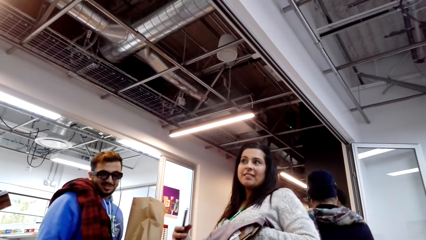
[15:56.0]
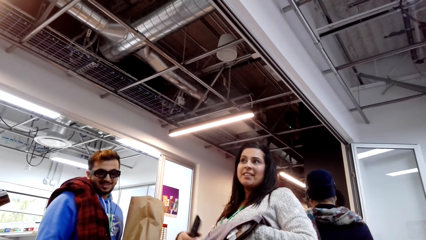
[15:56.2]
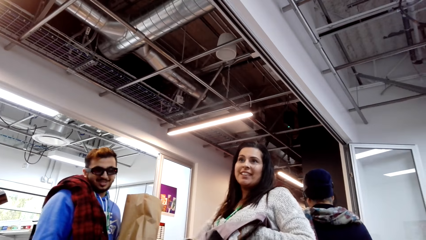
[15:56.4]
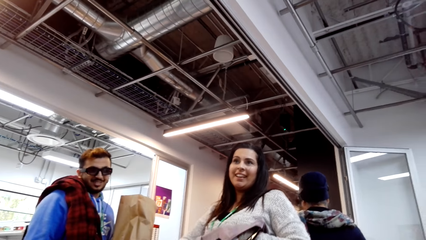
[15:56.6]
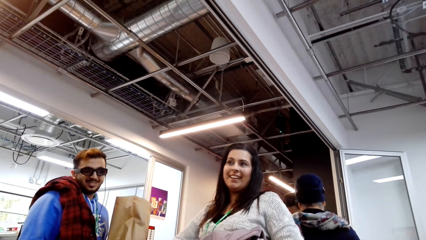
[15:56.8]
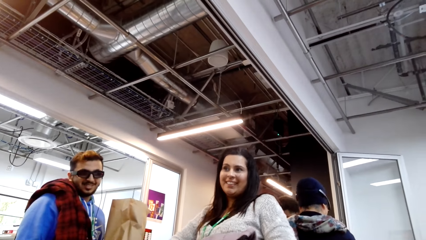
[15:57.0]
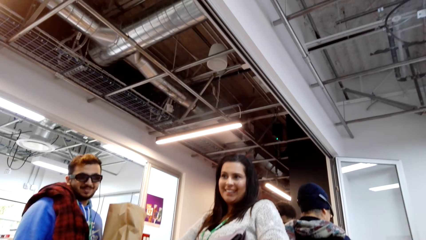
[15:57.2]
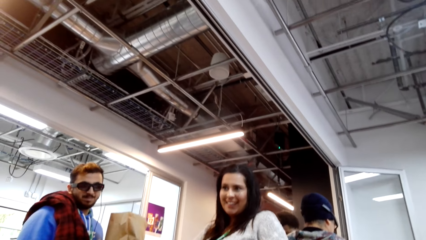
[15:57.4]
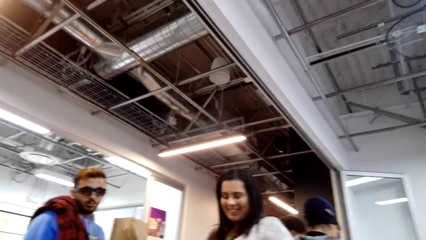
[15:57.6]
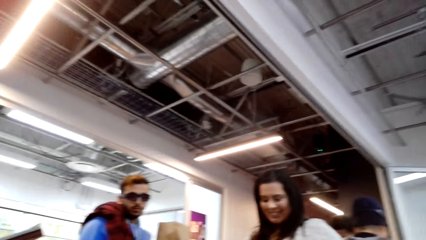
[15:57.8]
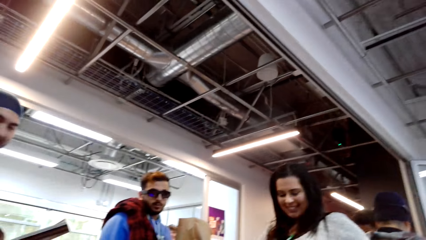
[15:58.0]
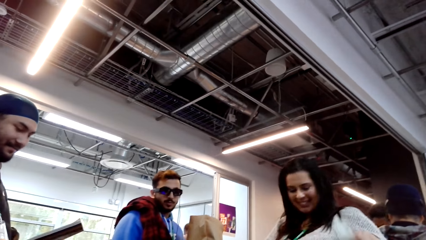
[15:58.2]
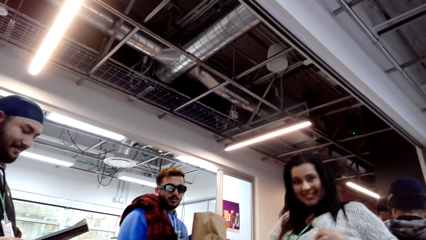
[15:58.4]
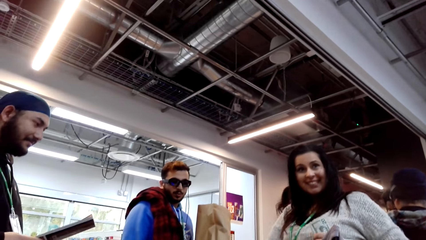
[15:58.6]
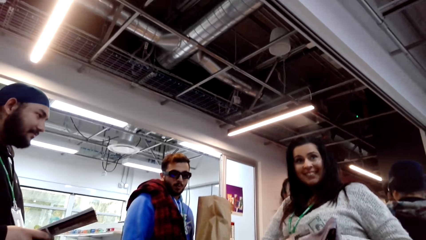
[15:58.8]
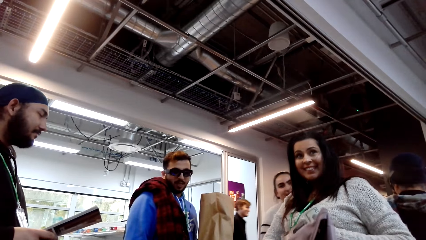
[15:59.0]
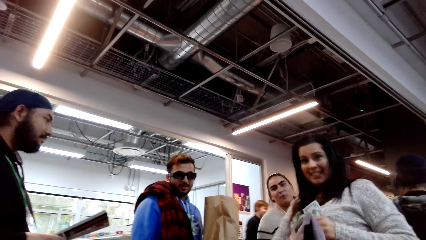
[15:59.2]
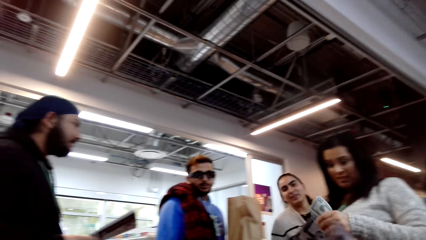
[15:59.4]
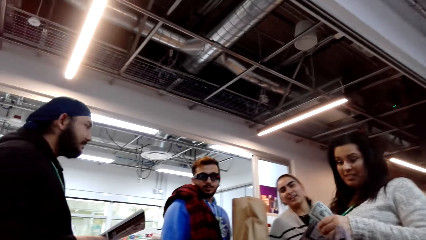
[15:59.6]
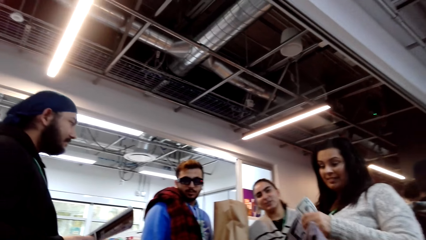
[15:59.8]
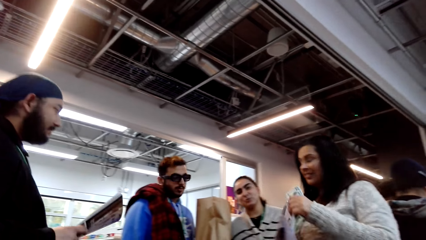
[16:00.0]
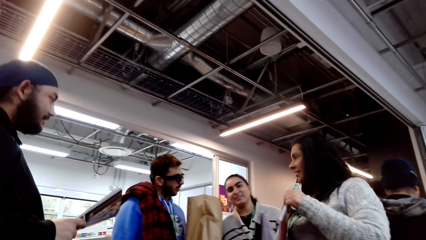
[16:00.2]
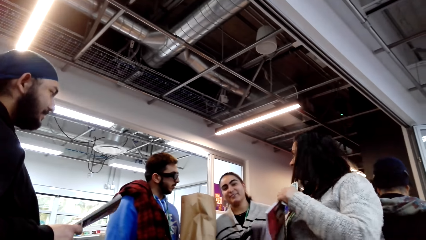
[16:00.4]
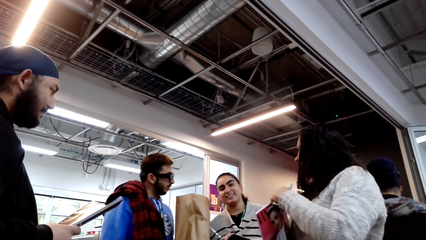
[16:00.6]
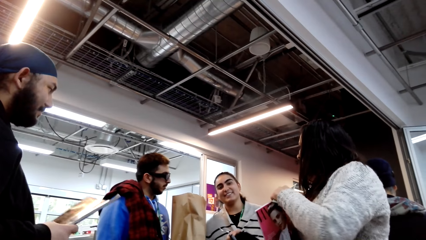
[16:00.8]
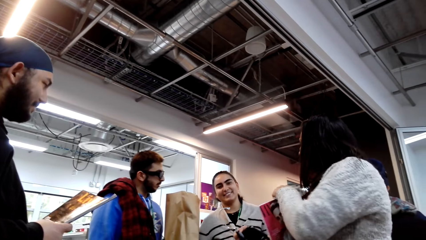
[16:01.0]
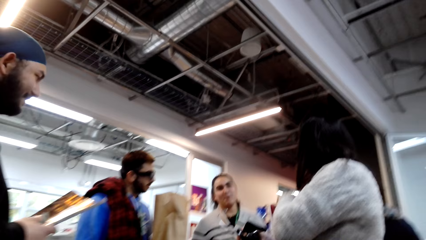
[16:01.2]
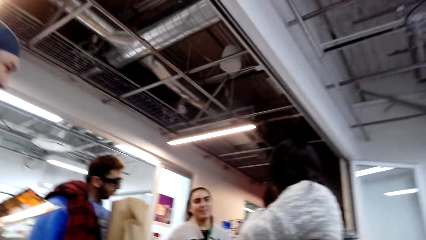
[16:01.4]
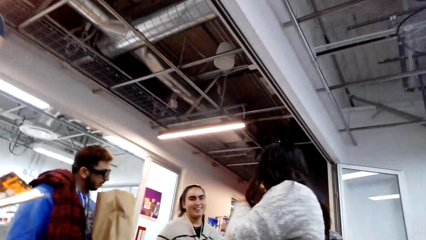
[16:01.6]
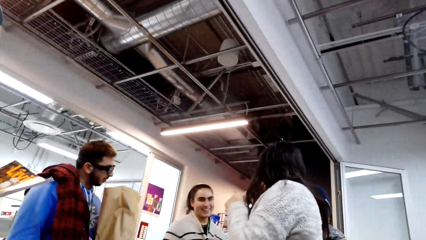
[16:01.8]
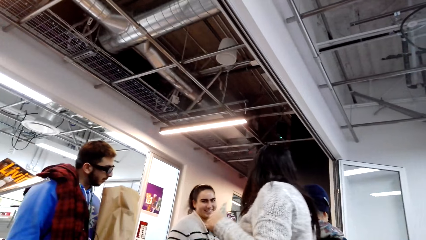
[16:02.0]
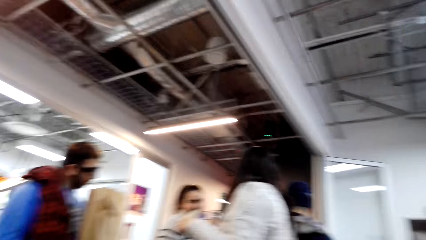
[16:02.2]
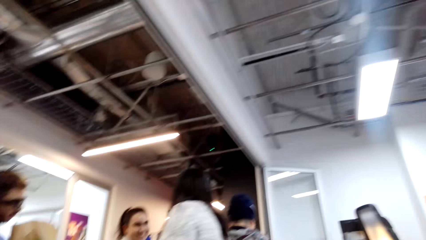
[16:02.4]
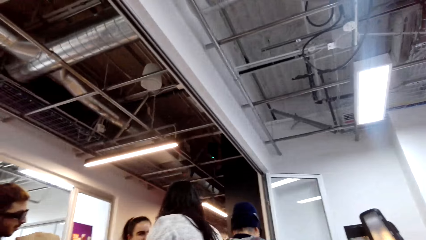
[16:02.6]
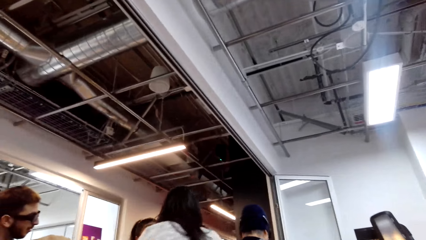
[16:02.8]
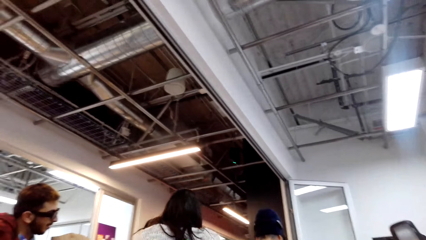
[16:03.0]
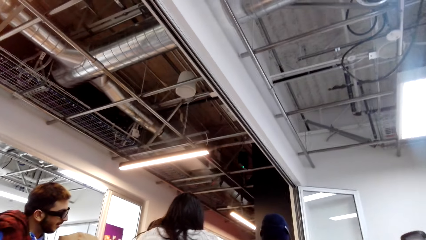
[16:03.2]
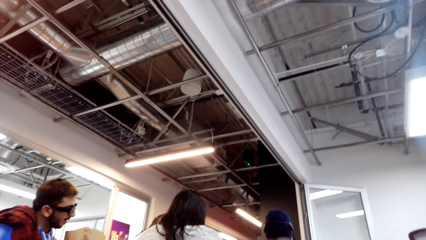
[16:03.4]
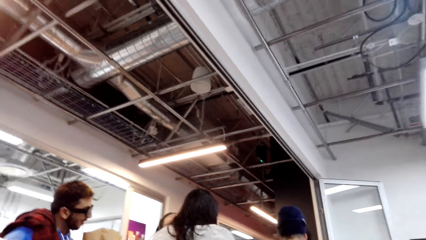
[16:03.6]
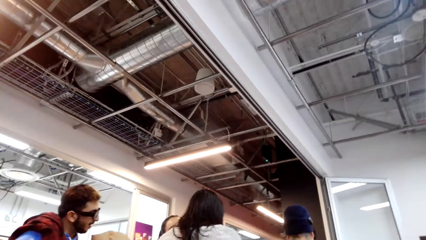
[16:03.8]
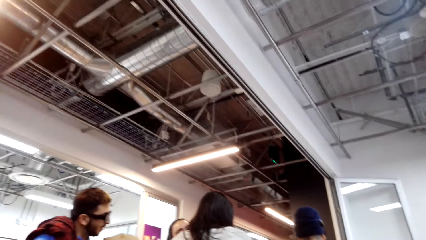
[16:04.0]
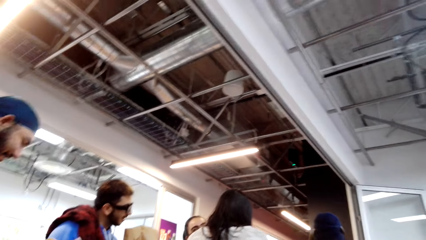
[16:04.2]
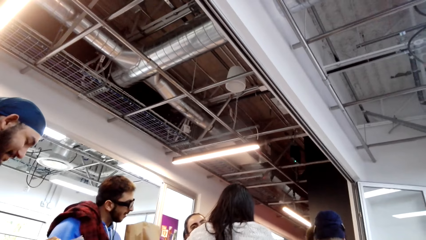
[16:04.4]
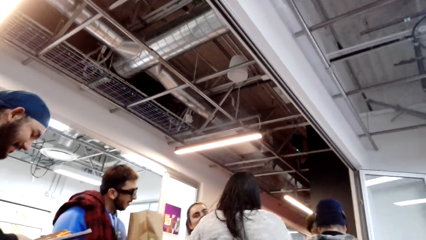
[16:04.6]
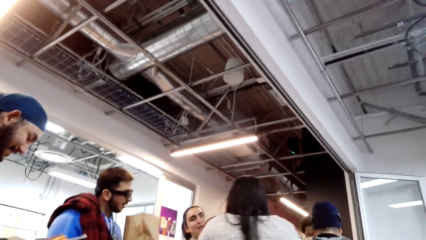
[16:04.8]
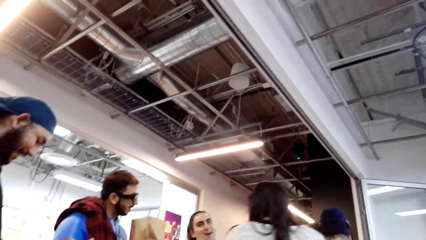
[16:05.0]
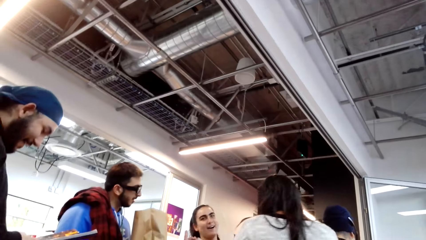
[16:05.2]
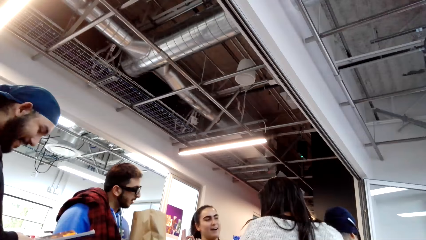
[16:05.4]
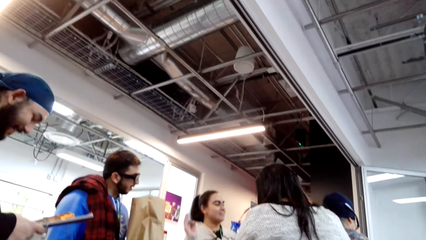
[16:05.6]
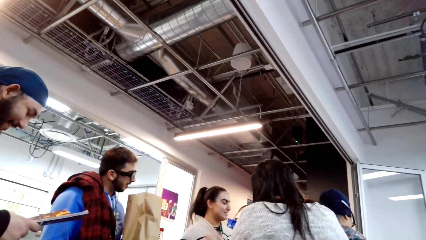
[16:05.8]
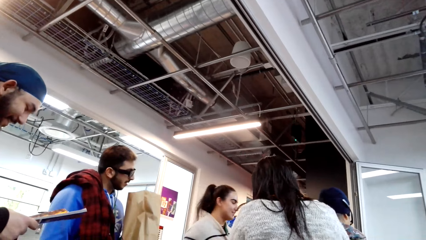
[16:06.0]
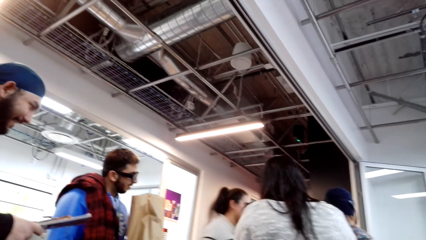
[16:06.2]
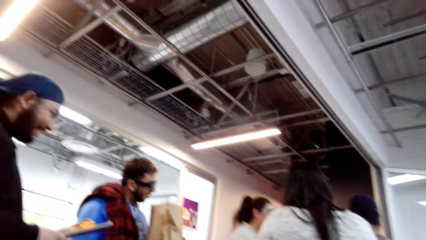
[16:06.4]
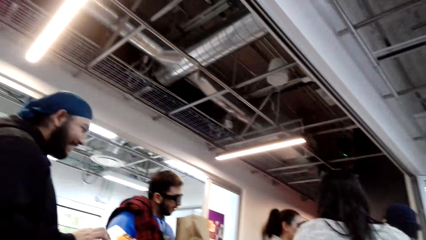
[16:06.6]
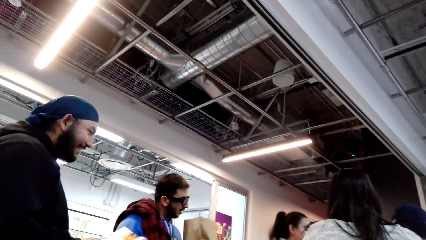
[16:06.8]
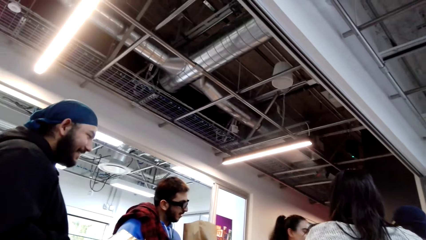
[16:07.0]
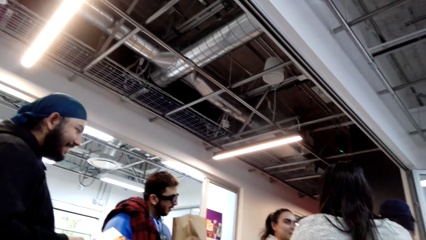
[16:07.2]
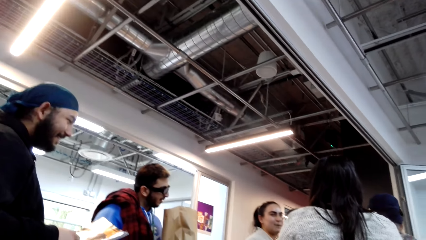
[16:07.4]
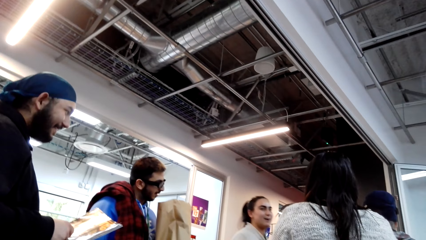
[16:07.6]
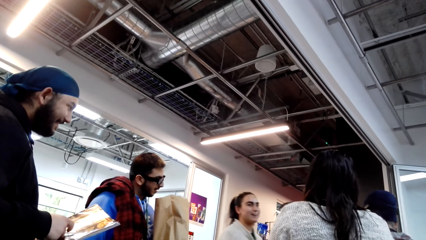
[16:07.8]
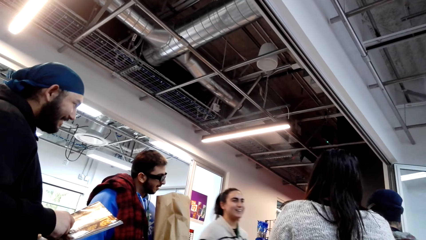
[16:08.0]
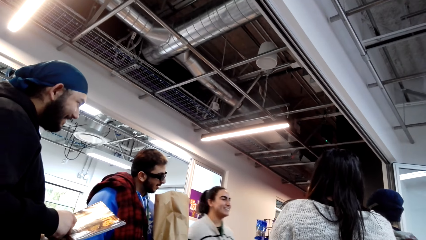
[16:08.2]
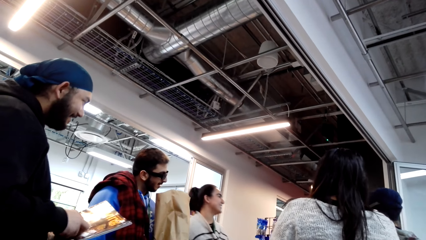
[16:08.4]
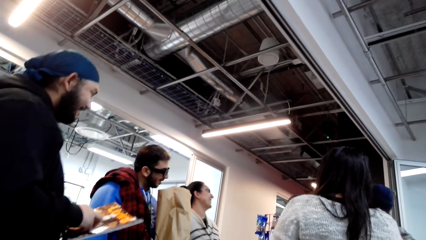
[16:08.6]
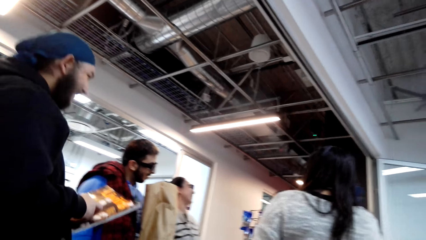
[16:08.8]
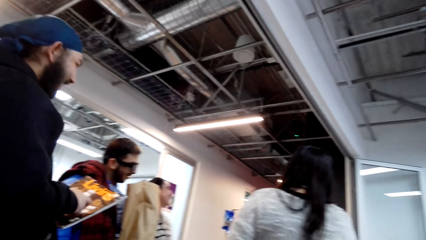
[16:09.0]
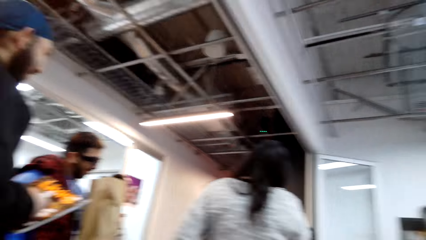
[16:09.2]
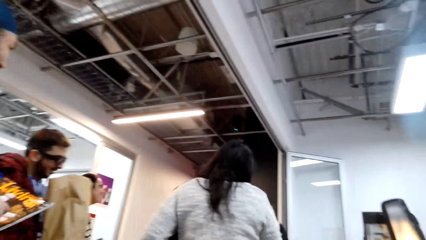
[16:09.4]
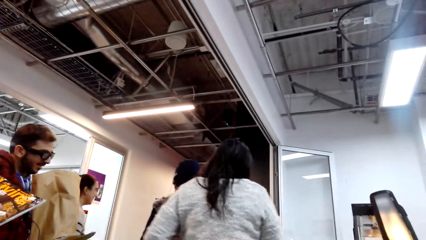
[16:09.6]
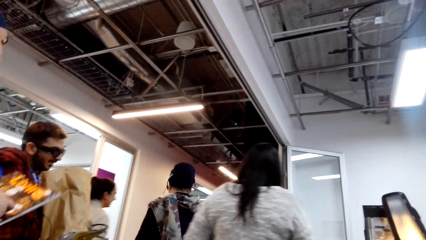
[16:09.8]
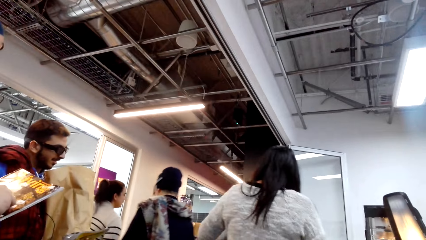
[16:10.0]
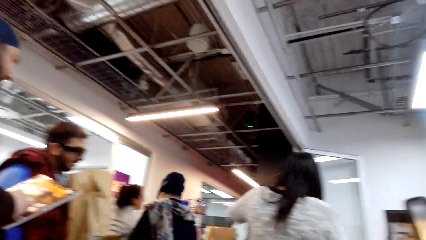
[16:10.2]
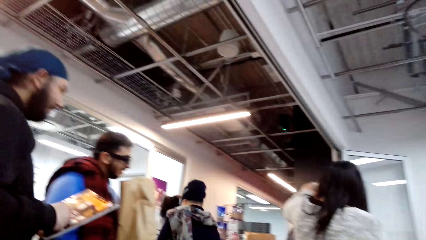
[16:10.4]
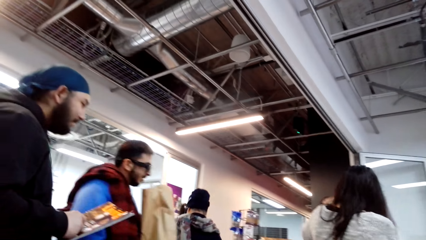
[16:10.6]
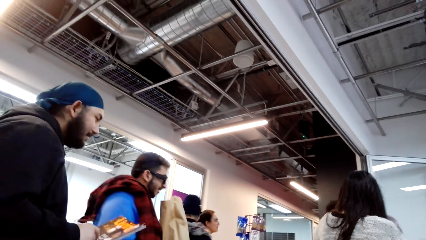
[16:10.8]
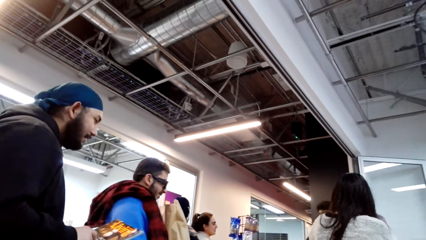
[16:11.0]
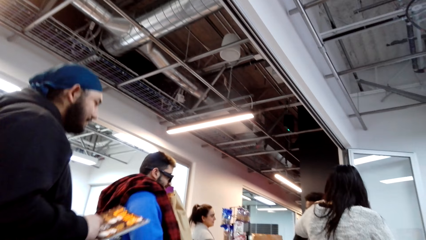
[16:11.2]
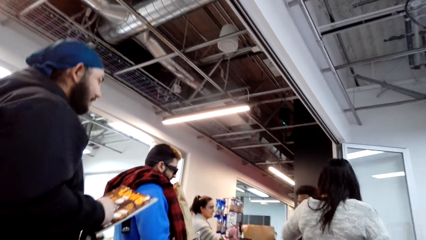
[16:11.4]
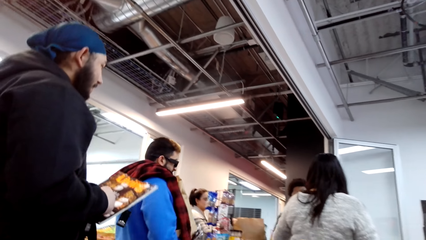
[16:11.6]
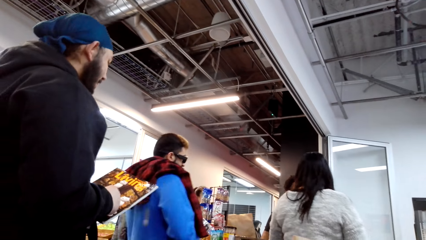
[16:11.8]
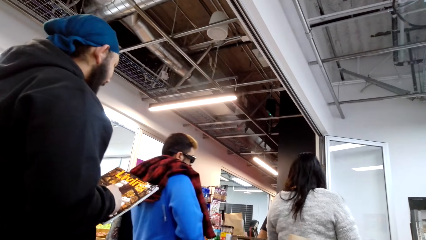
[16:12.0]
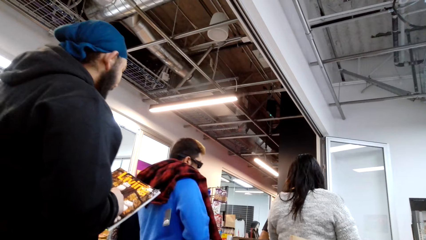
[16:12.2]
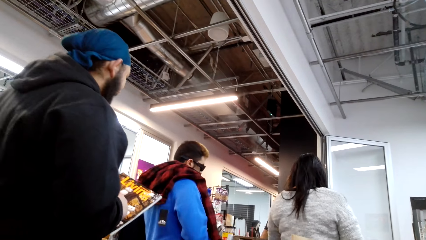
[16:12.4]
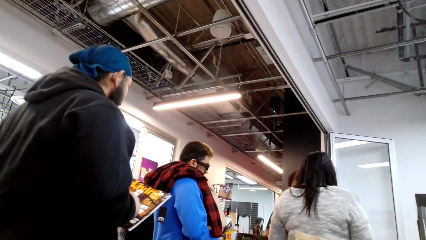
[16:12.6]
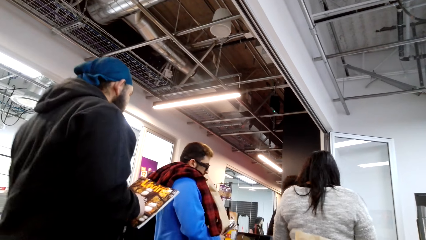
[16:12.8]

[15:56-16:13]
A woman talks to the camera wearer. Another woman walks towards the counter with two others.
